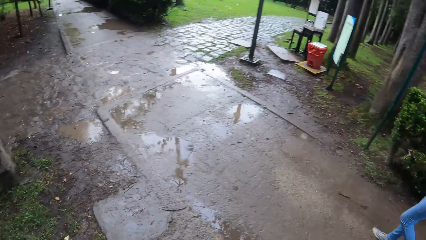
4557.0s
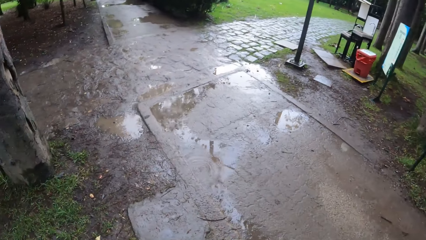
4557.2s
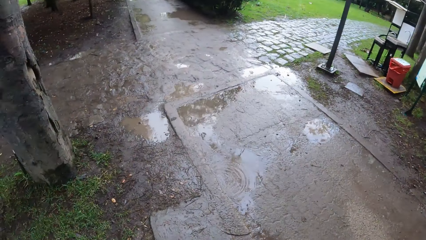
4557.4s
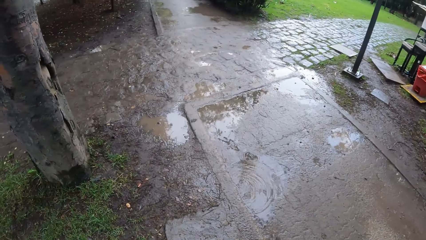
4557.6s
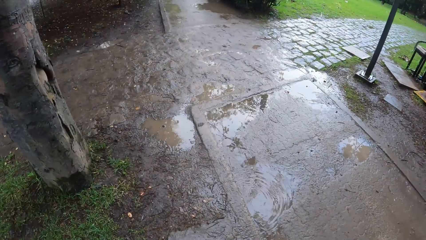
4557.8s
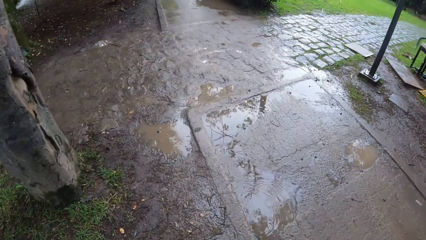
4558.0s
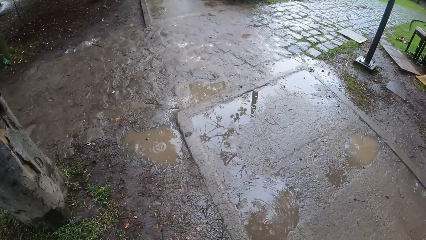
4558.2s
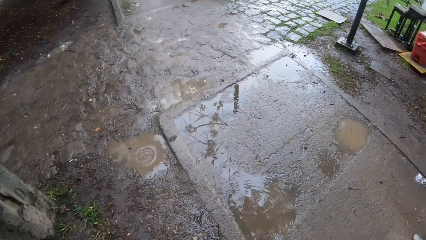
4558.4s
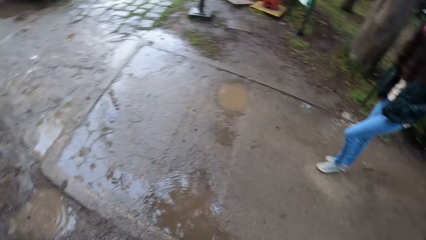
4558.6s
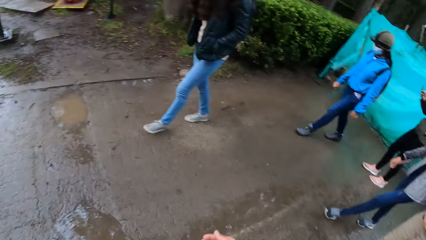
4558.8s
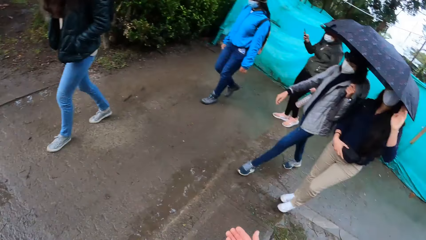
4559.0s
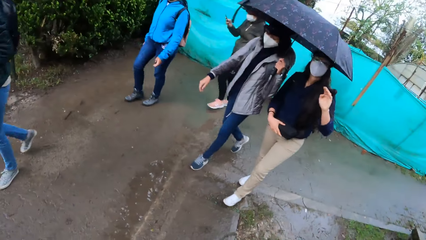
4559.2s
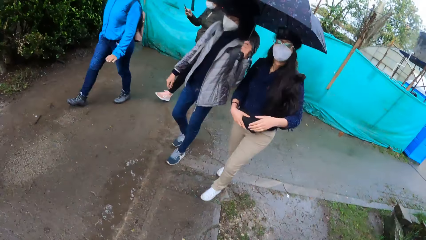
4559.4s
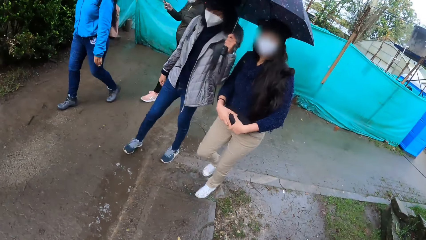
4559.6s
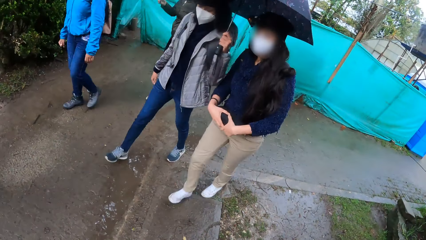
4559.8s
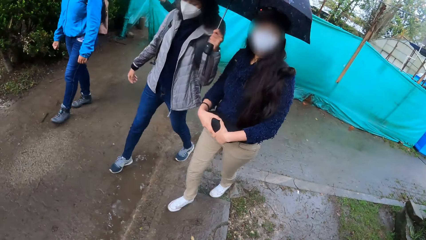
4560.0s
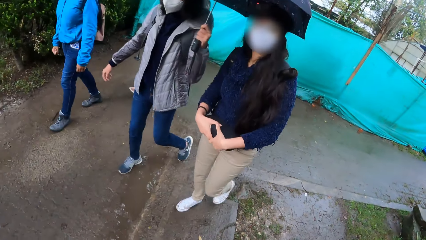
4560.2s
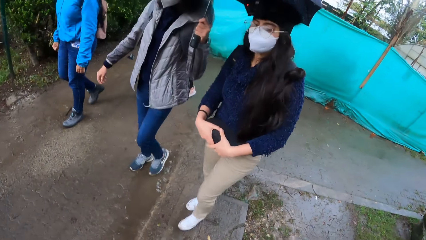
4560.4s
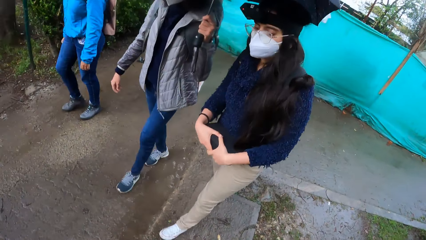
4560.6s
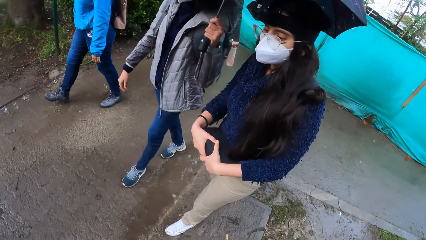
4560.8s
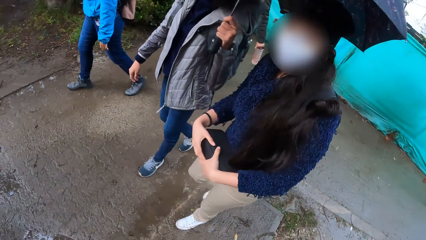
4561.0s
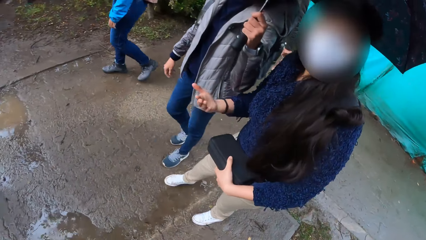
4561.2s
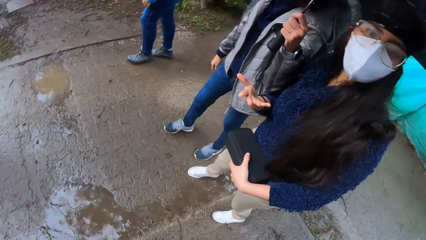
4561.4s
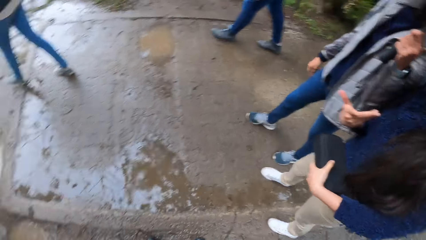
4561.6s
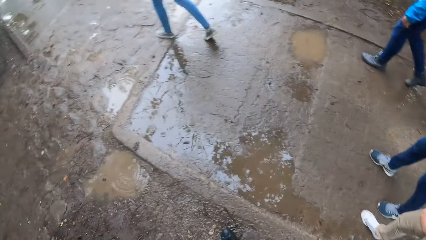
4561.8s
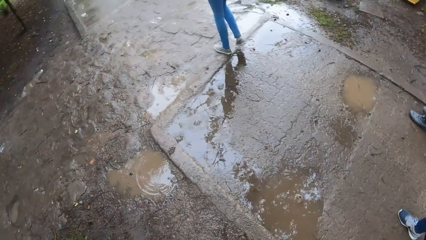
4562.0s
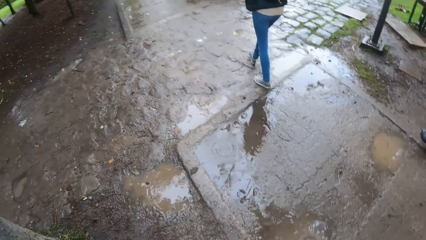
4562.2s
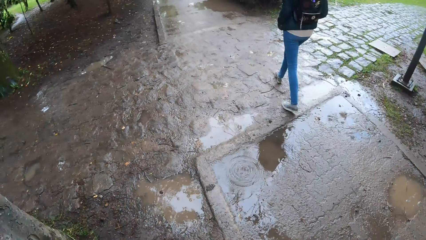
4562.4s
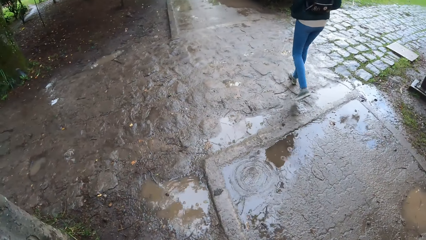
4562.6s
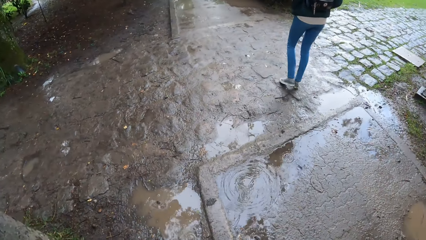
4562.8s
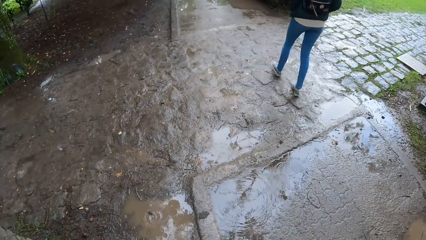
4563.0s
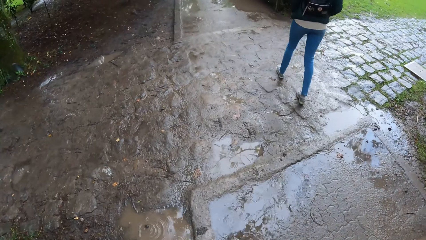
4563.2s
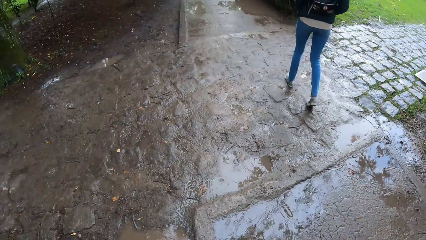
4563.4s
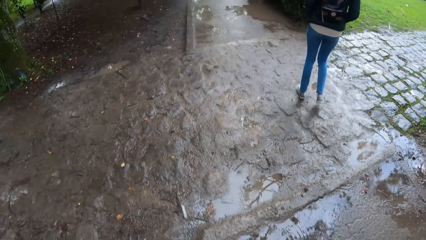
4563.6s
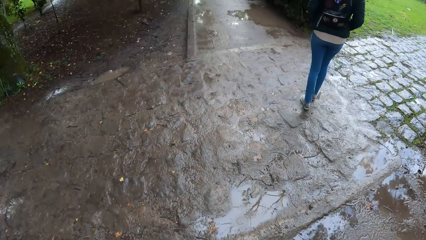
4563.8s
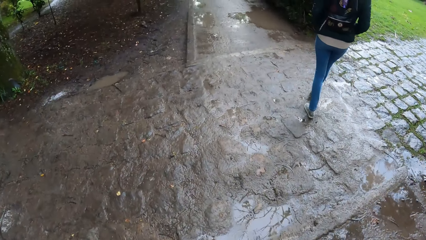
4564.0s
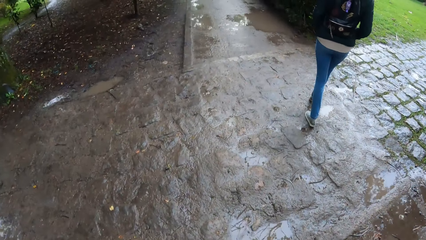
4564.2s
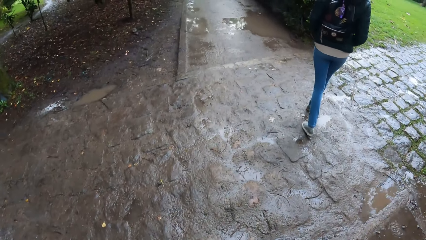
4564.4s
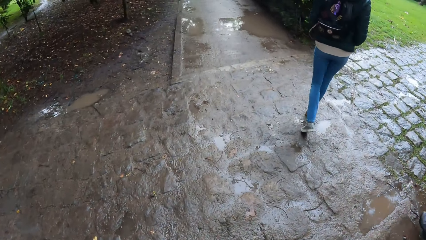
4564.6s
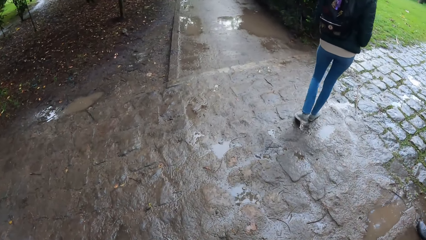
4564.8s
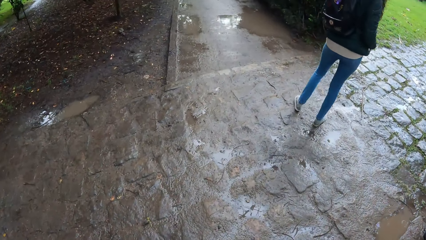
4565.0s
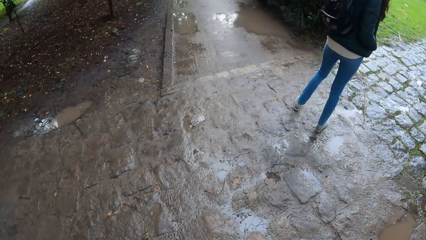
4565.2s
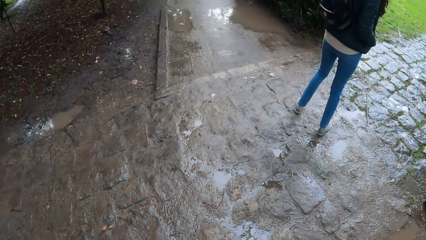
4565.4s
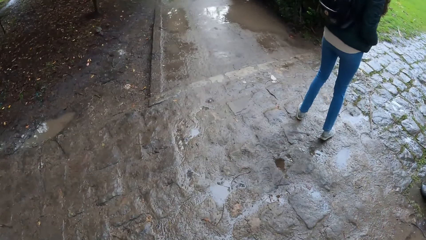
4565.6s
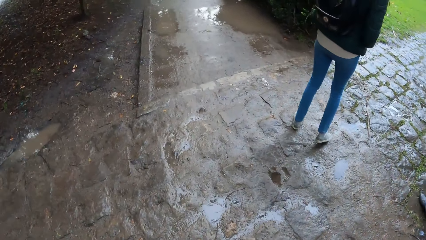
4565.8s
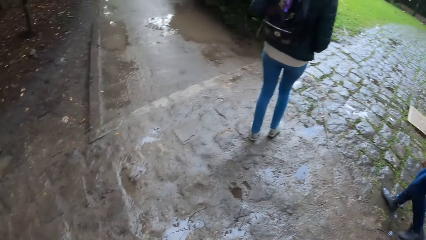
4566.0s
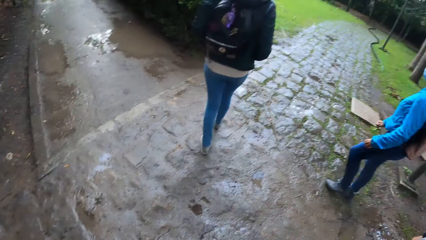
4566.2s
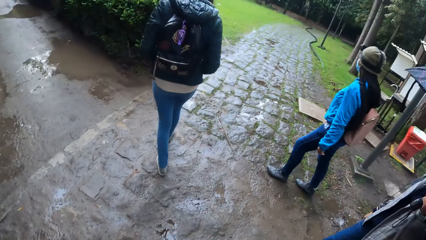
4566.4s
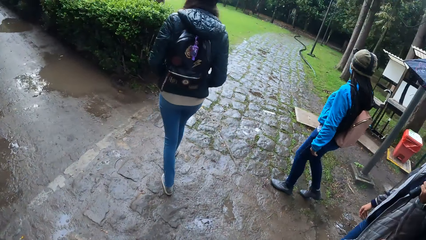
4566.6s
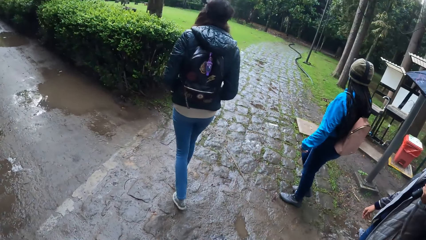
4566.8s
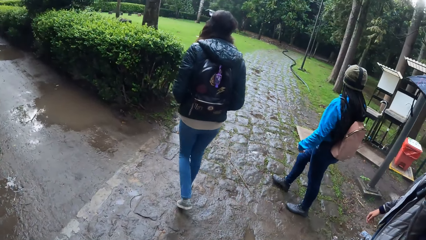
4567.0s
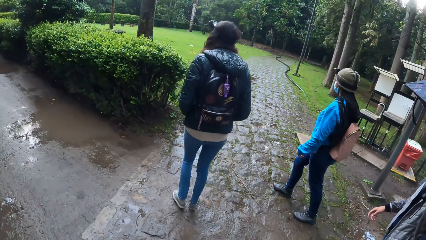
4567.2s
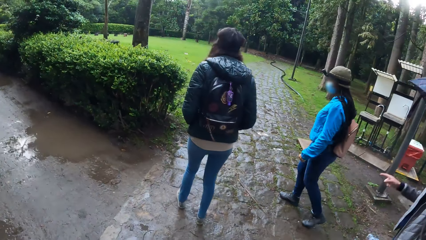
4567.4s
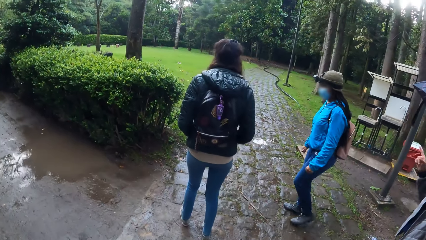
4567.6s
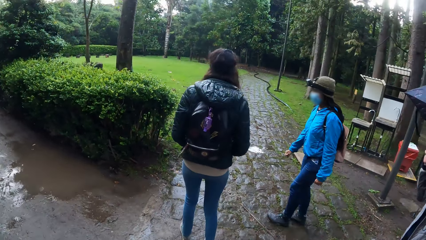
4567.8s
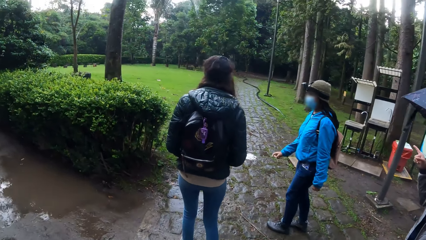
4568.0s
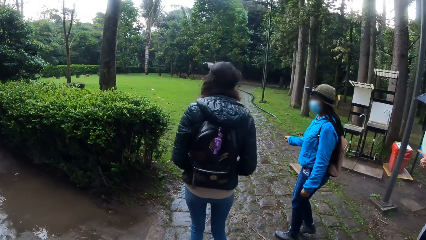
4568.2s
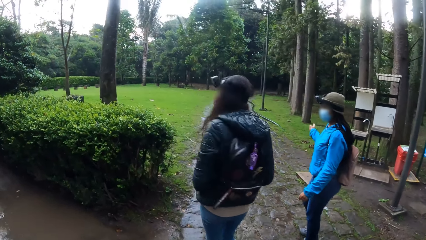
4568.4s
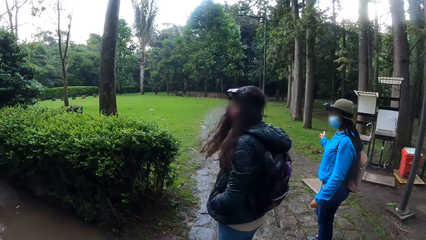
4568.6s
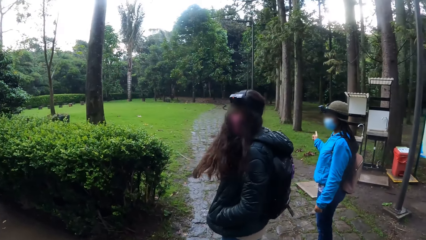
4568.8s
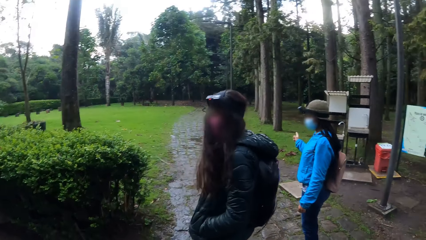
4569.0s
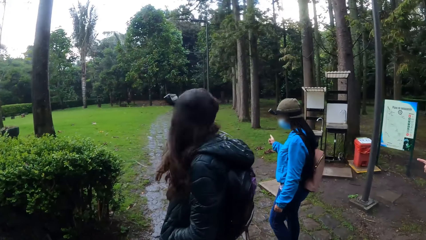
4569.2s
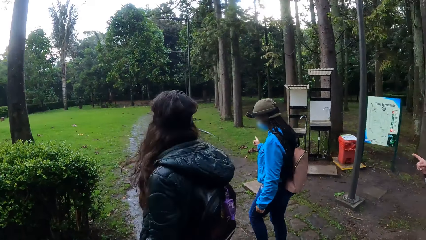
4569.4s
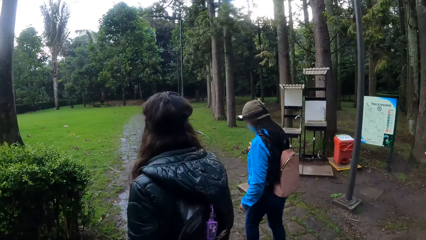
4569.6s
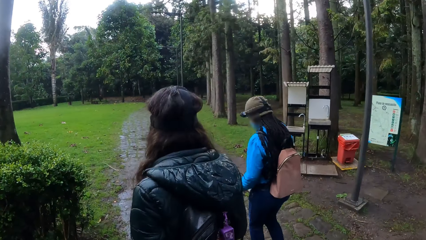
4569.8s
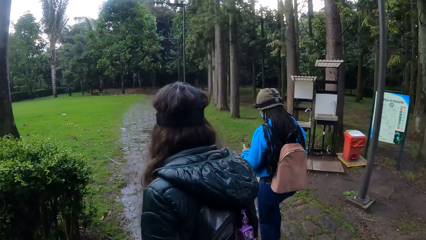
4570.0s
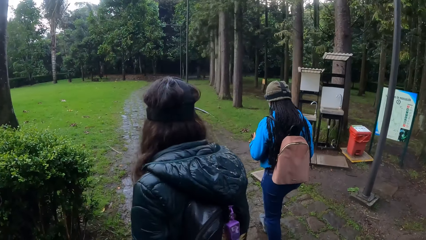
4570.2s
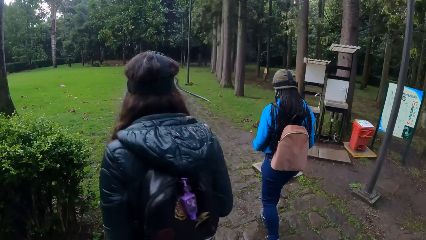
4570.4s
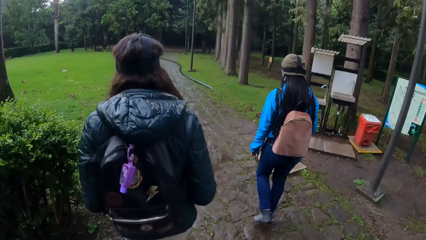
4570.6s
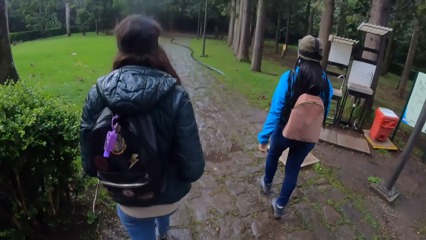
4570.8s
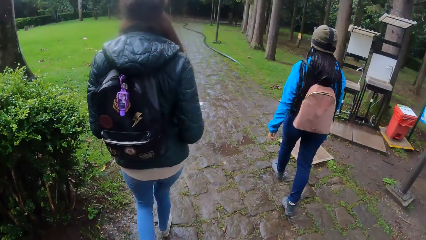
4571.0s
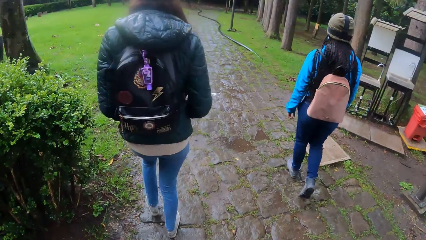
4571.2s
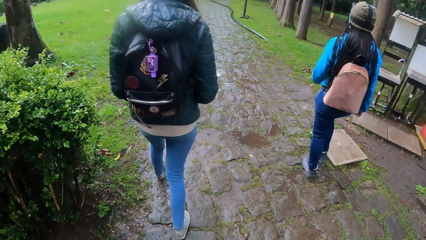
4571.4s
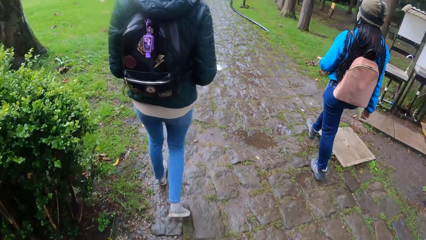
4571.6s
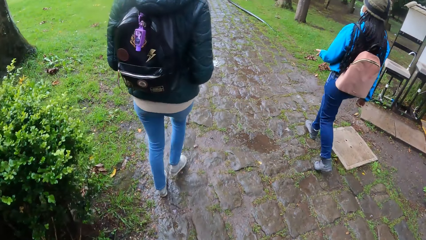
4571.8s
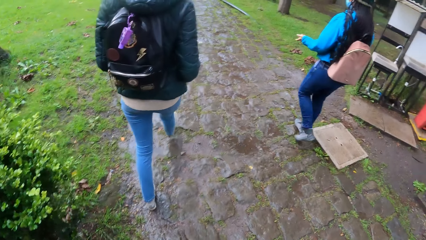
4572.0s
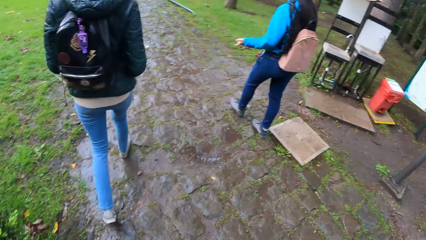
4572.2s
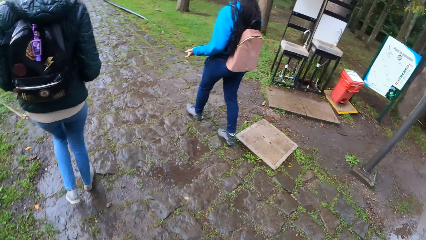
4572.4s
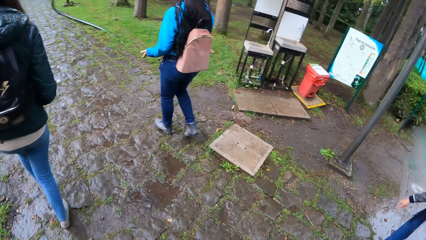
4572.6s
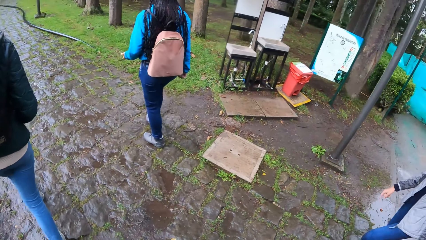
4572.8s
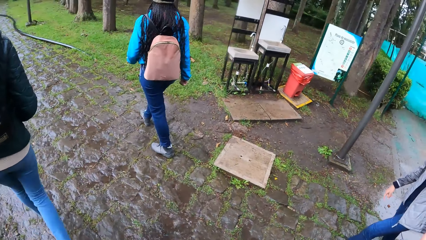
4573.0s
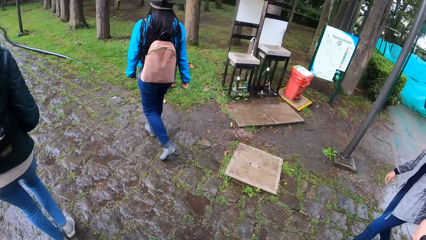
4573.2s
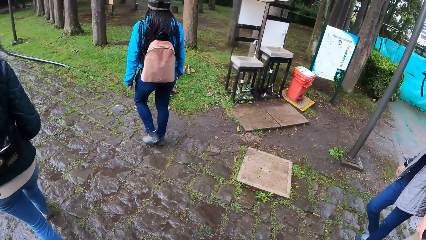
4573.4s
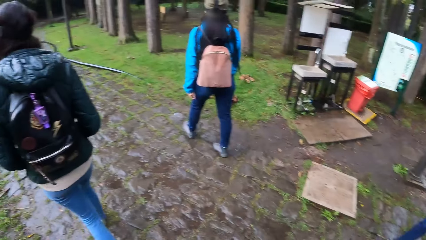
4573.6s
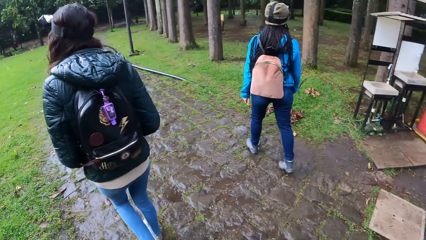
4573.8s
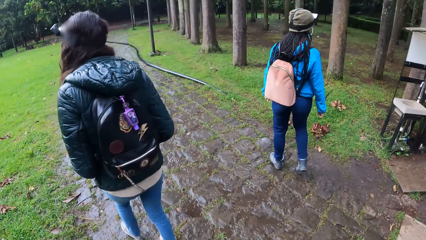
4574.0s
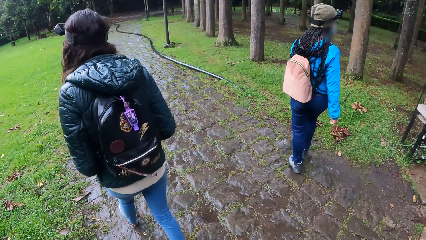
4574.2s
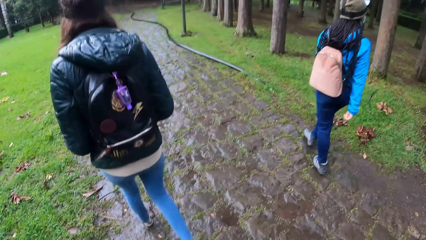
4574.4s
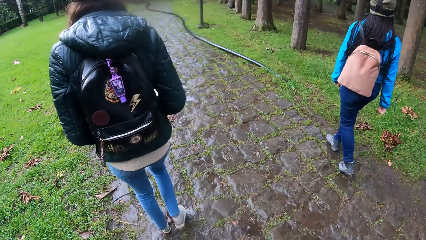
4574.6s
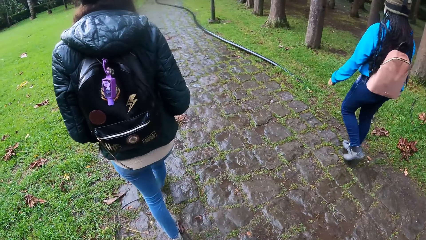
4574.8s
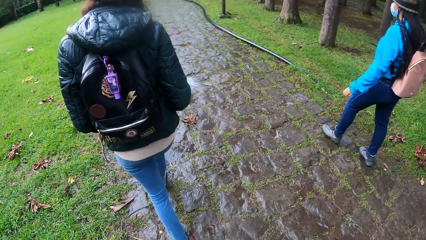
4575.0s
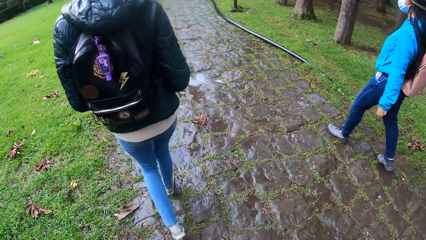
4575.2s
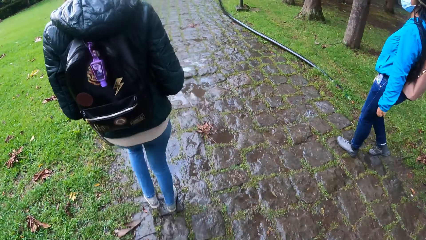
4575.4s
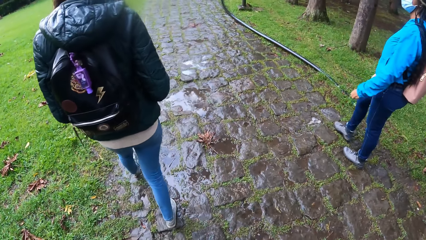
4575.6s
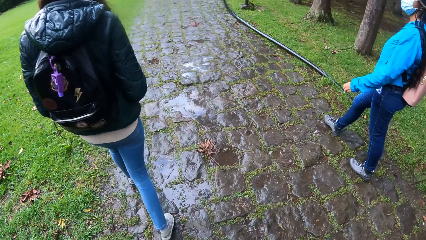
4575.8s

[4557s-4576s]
A woman touches the umbrella with her left hand. The camera wearer stares back at the ladies. They converse with the woman. They walk on the footpath. Another woman points at a walkway with her right hand. A third woman points at the walkway with her right hand. The camera wearer walks towards the direction of another lady and the third woman on the footpath.
